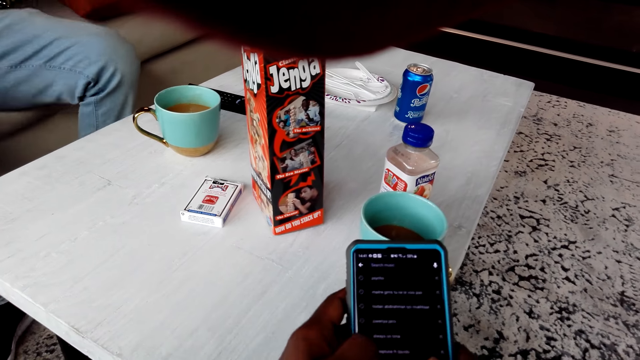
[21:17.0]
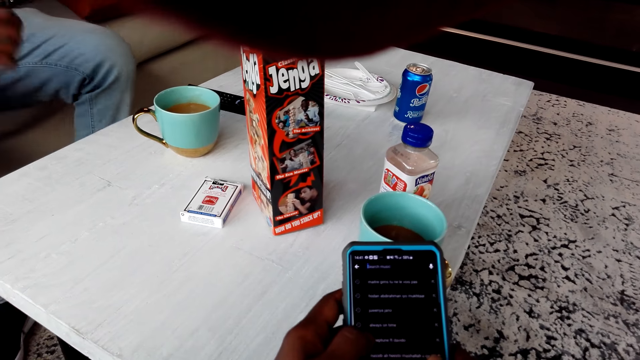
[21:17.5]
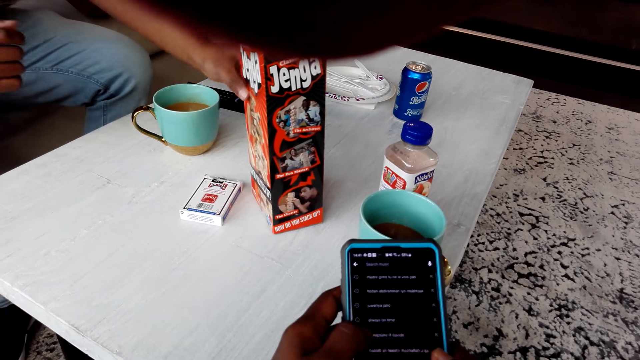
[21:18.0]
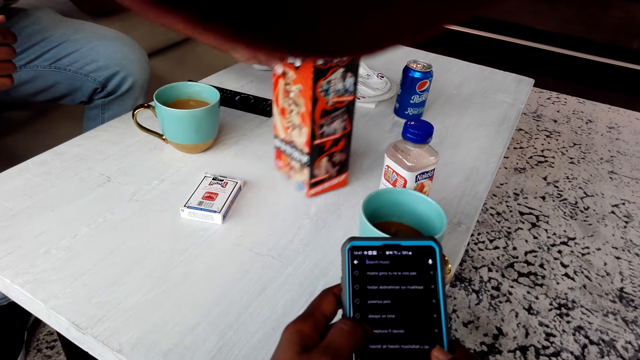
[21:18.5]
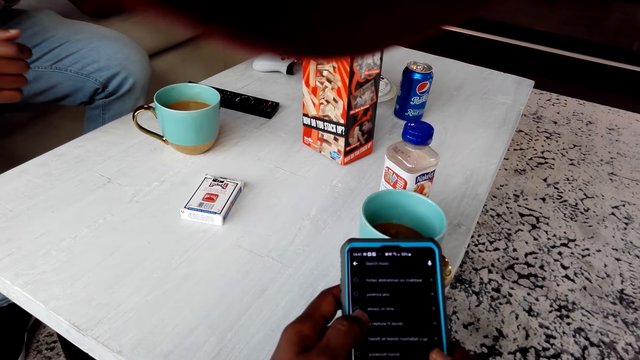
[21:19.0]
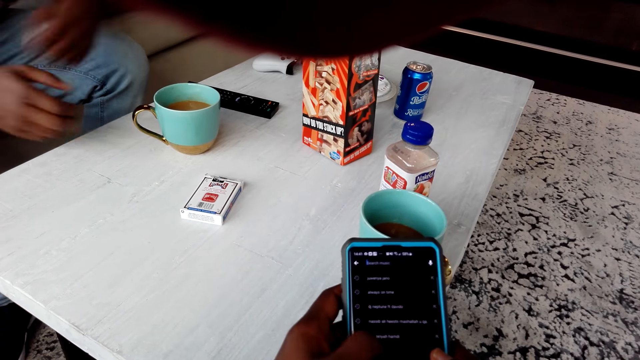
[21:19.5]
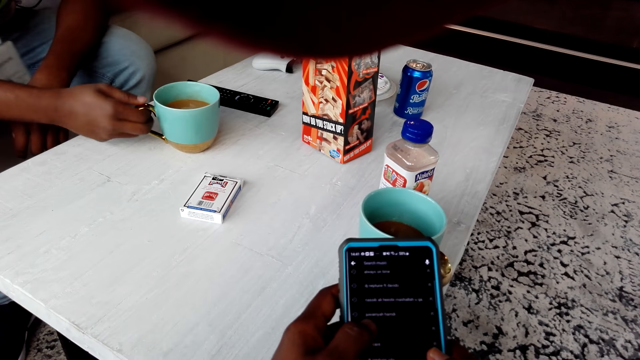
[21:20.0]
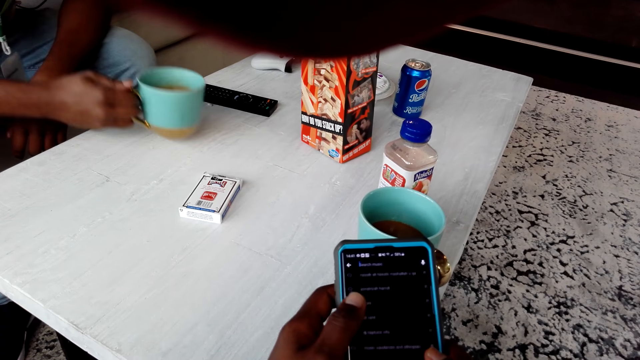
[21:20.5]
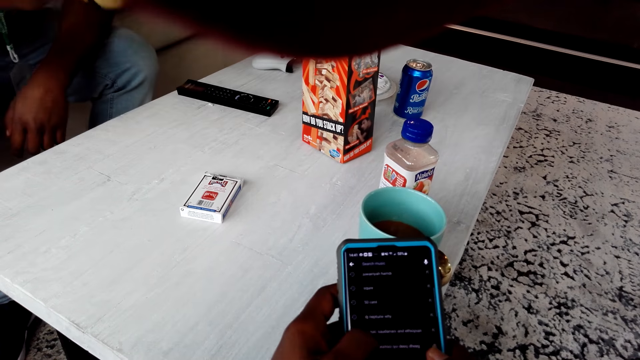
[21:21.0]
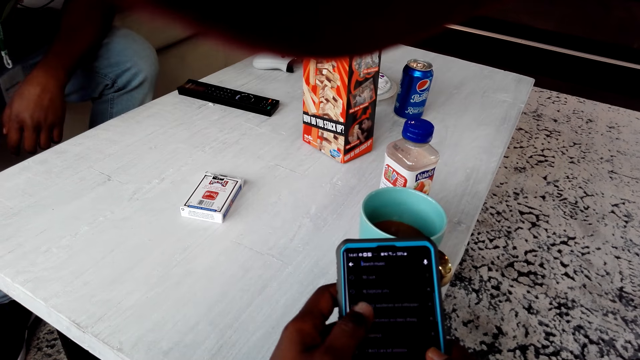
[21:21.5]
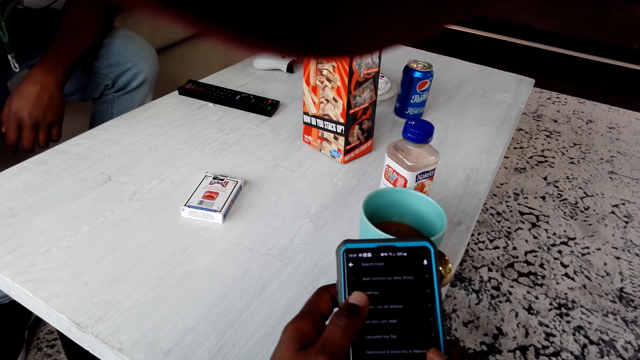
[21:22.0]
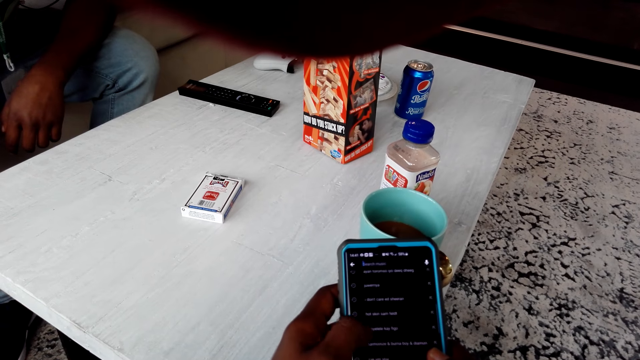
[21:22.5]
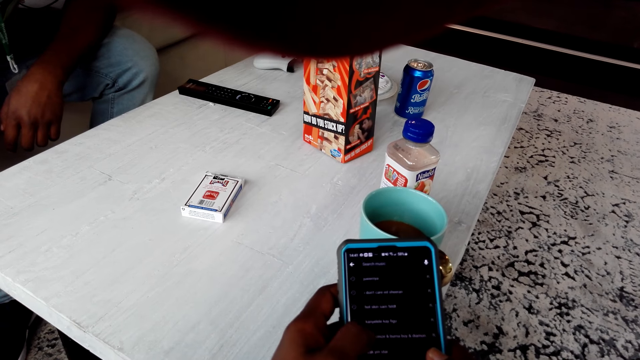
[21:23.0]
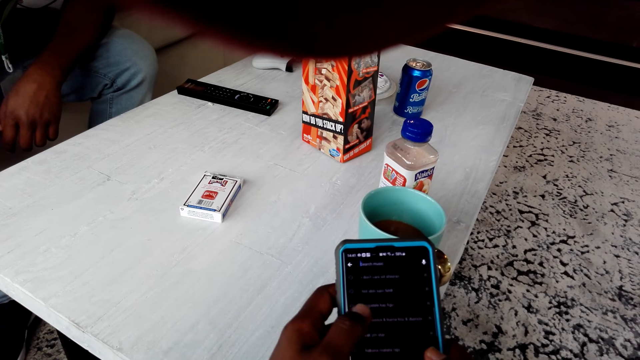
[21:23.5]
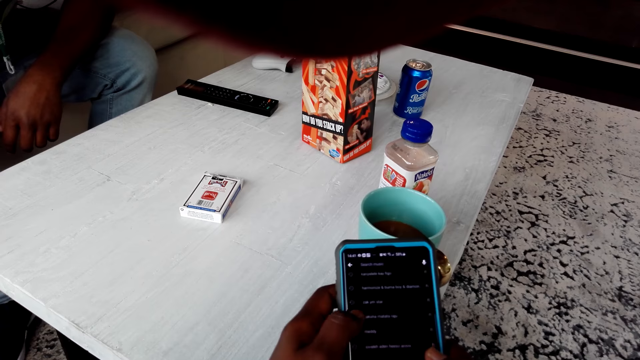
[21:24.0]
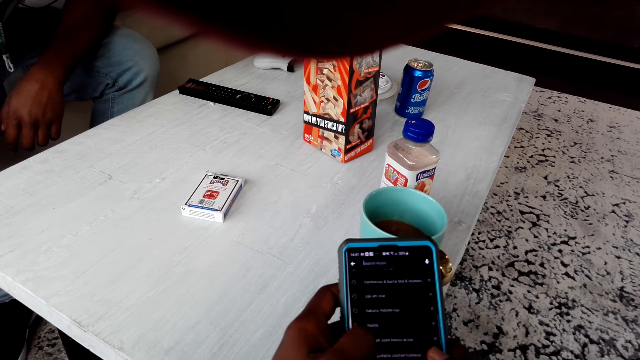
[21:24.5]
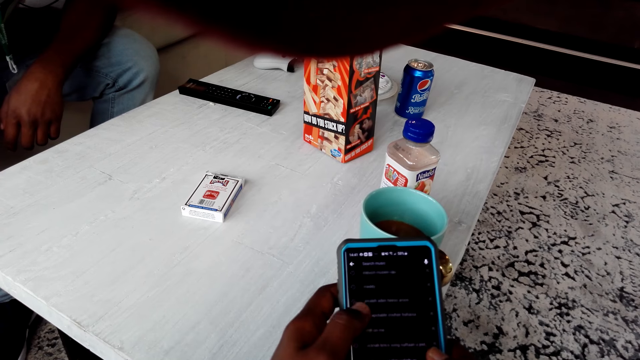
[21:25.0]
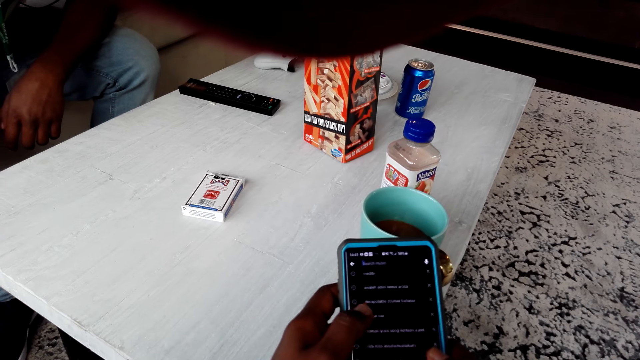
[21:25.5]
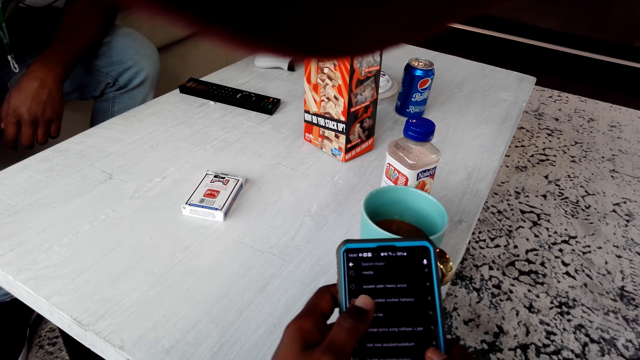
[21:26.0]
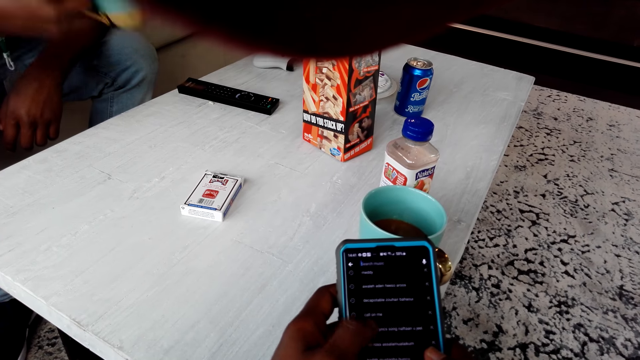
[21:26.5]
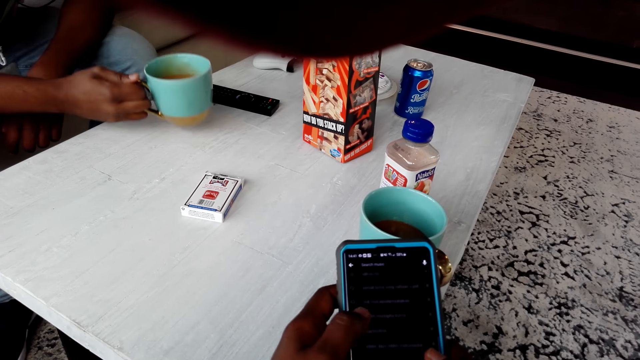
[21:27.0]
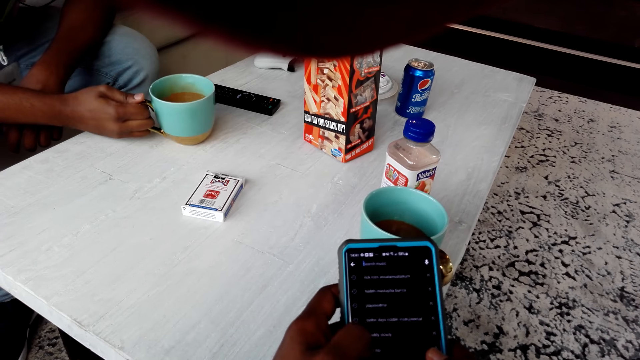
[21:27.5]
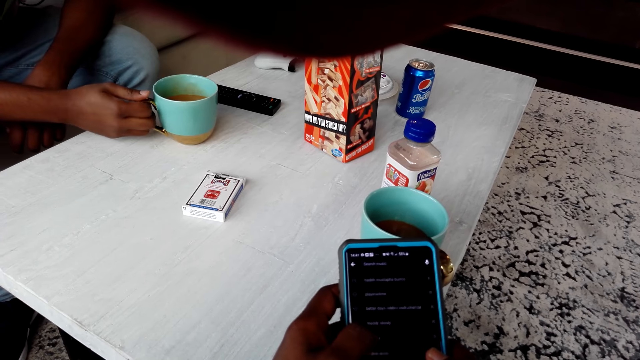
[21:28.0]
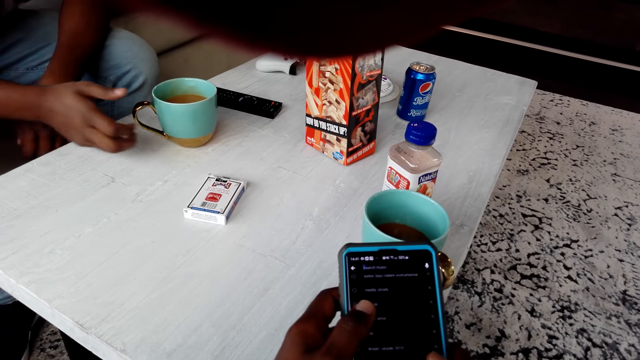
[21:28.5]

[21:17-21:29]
The person slightly moves a pack of Jenga Game. The camera wearer uses a smartphone. The person picks the cup of tea off the table. The person drinks. The camera wearer scrolls the phone. The person places the cup of tea on the table.

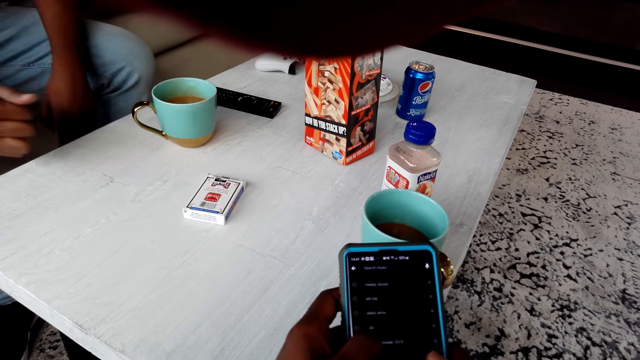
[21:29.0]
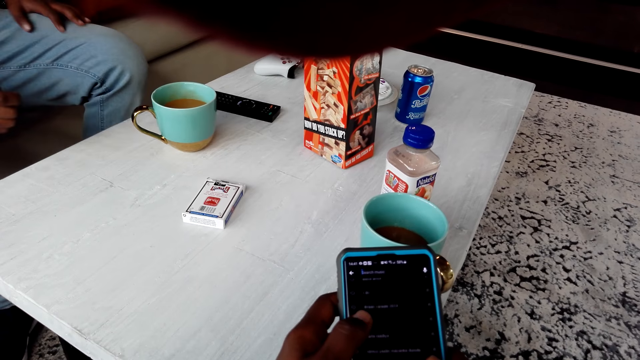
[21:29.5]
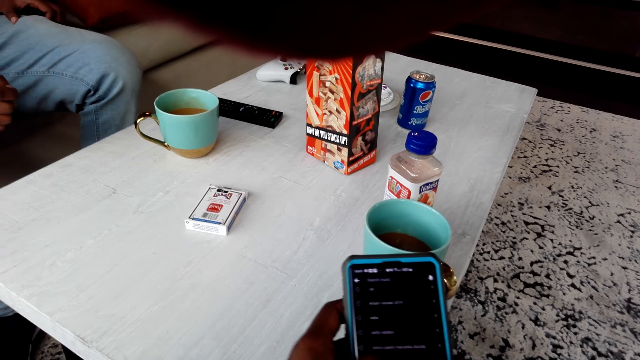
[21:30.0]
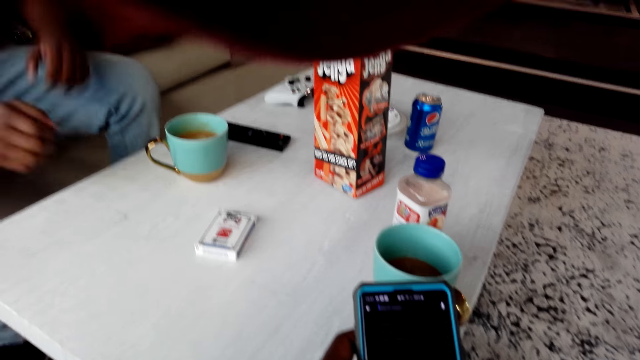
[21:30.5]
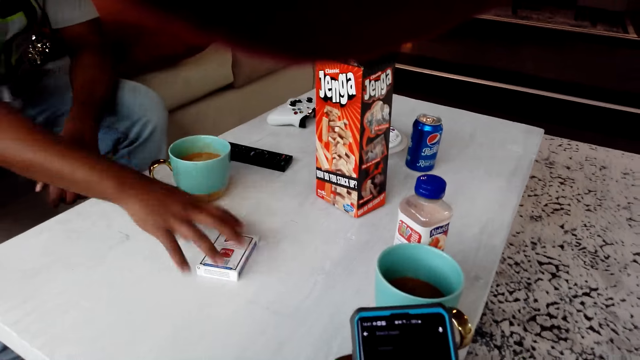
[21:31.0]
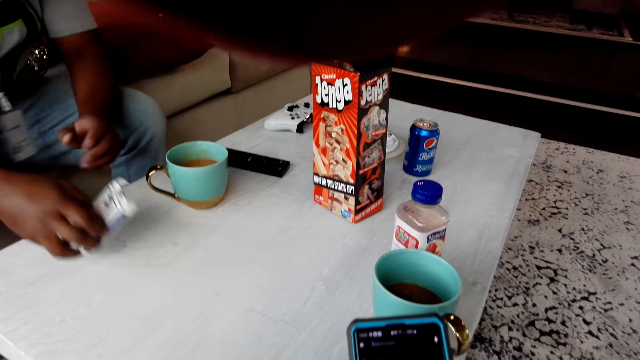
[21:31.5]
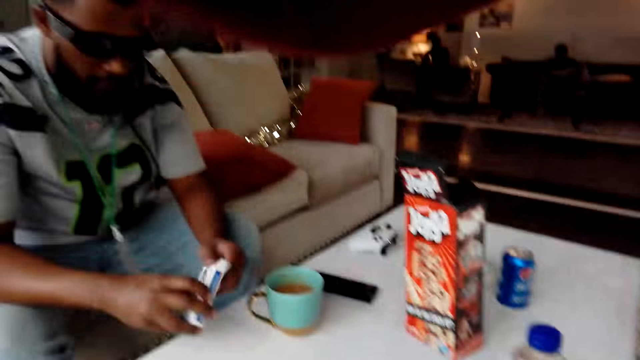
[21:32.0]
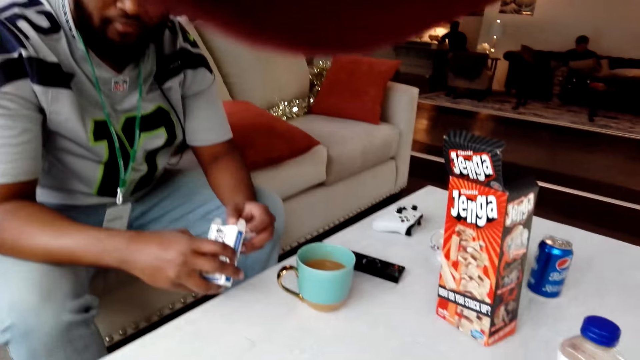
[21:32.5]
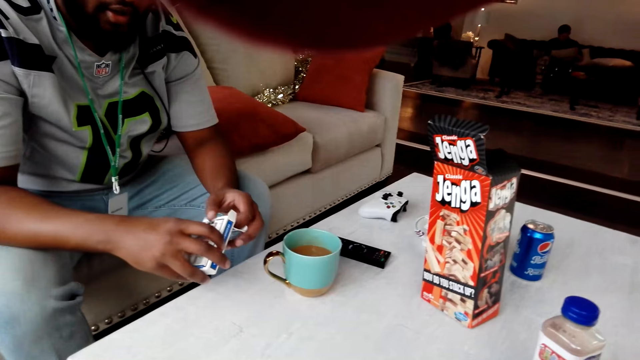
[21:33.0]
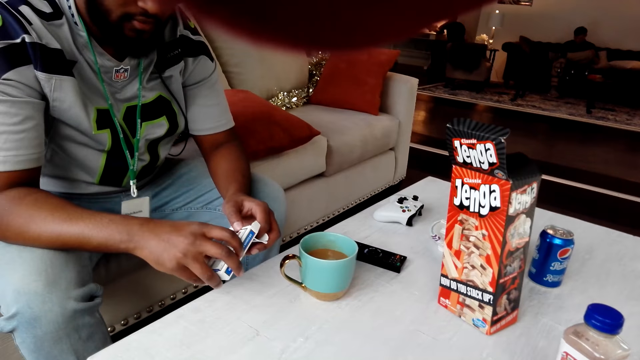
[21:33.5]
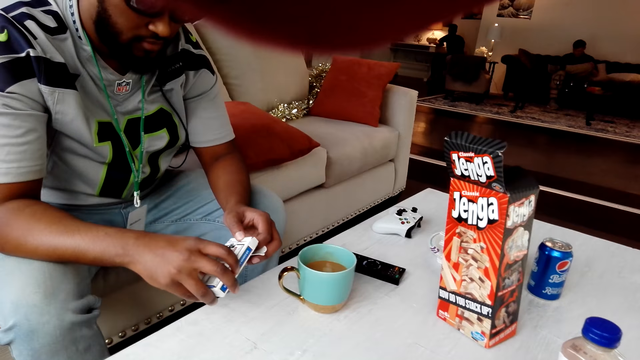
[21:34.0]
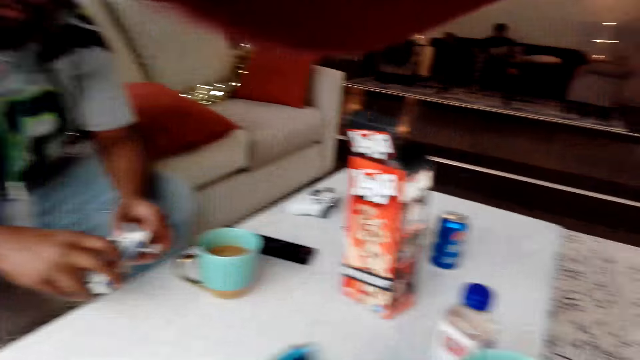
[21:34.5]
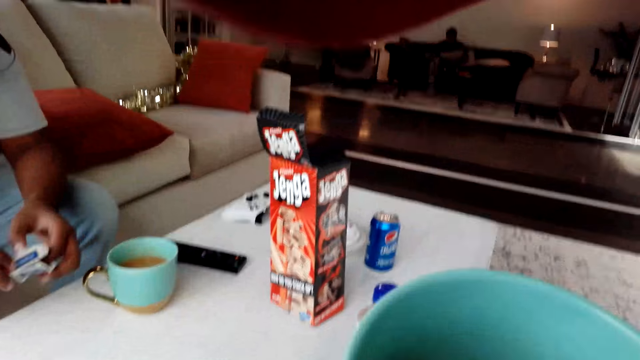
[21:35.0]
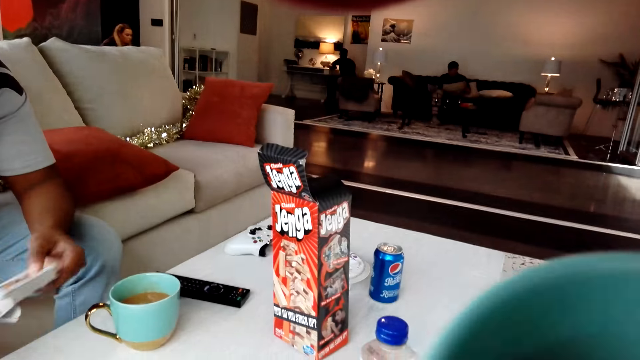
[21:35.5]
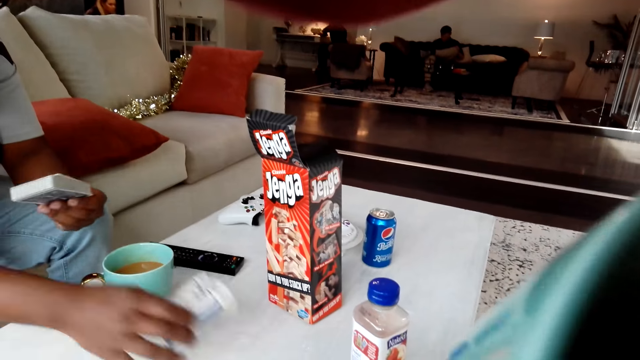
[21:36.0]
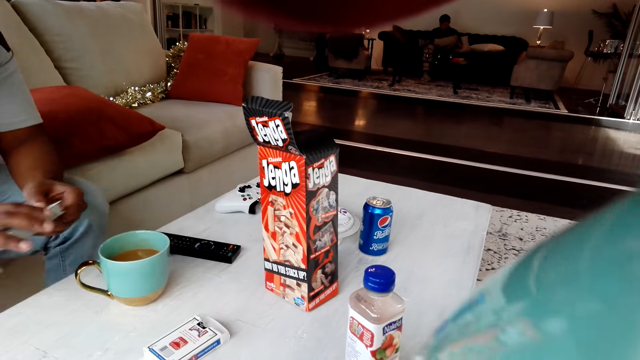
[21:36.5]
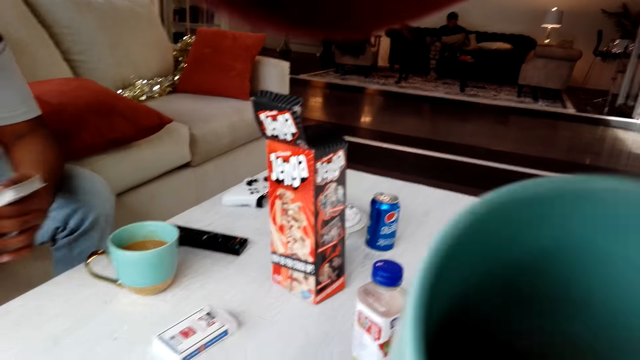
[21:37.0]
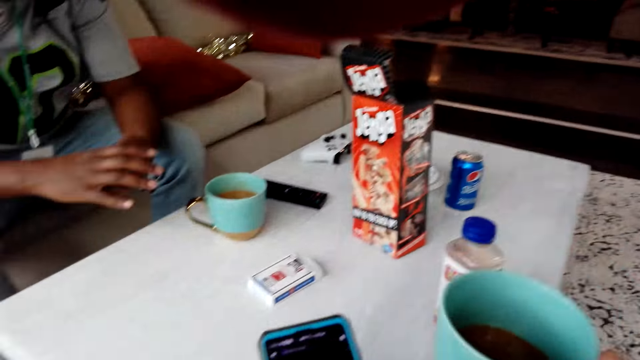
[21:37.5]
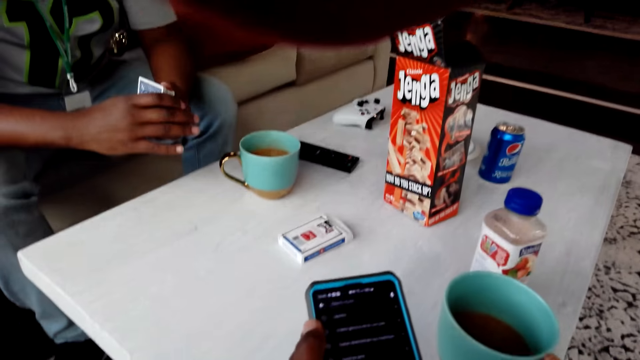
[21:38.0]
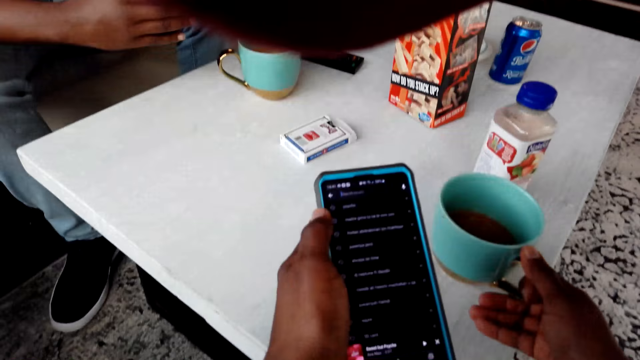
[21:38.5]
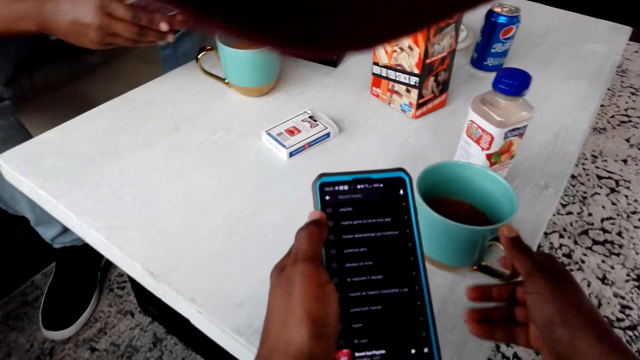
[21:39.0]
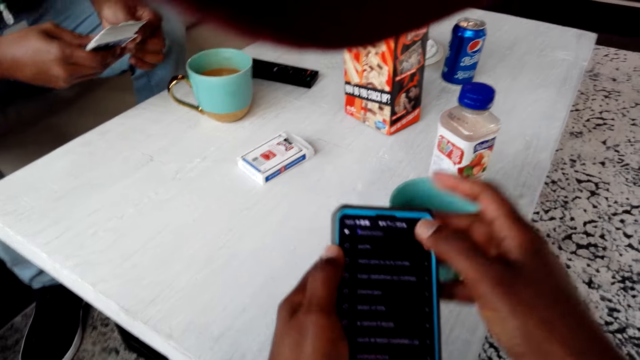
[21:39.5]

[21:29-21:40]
The camera wearer picks up a pack of cards on a table. The person touches the playing cards. The camera wearer unpacks the playing cards. They sip tea from a cup, use a smartphone, and place the empty card pack on the table. They sort the playing cards and place the cup of tea on the table.
